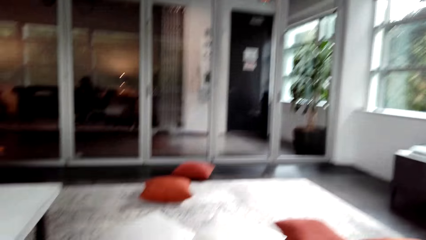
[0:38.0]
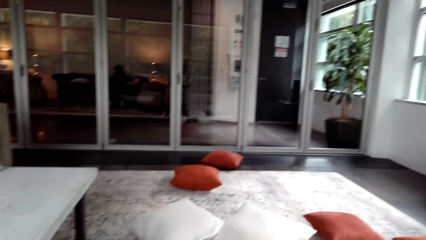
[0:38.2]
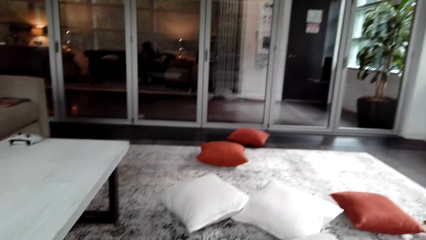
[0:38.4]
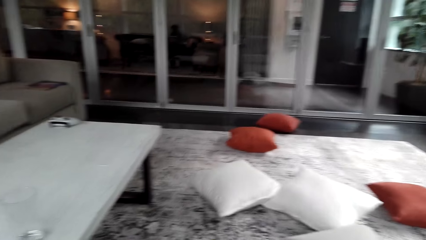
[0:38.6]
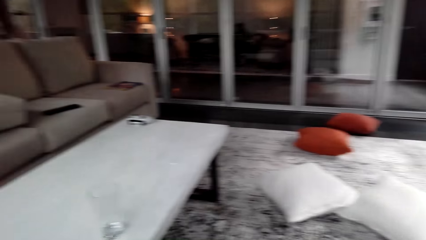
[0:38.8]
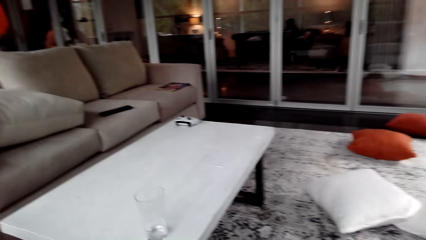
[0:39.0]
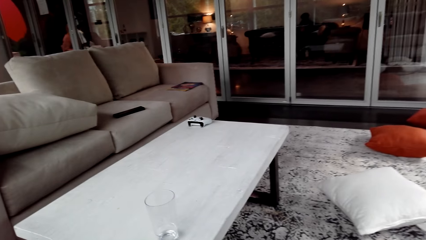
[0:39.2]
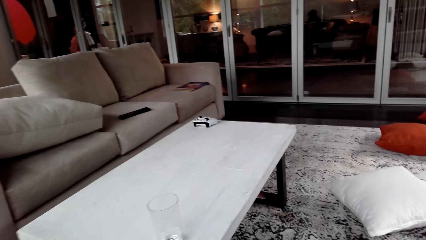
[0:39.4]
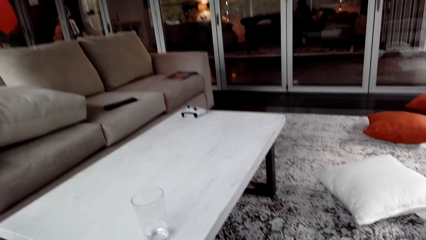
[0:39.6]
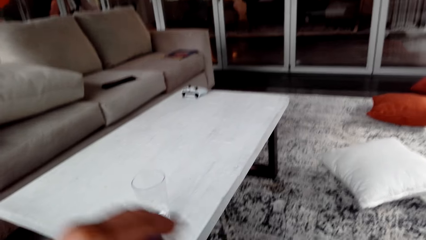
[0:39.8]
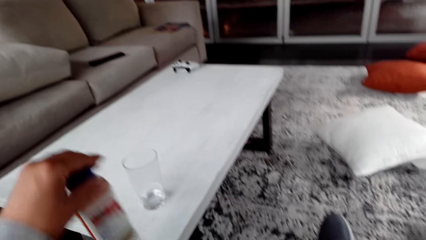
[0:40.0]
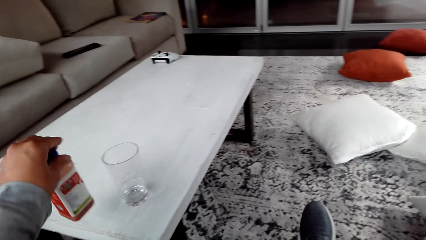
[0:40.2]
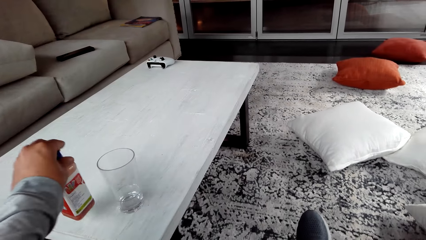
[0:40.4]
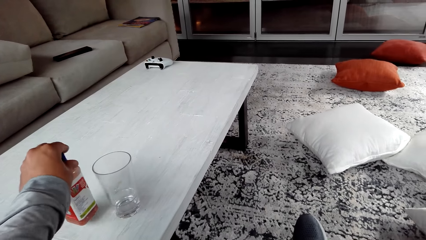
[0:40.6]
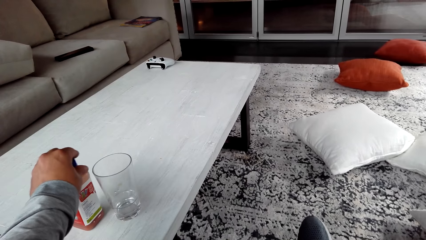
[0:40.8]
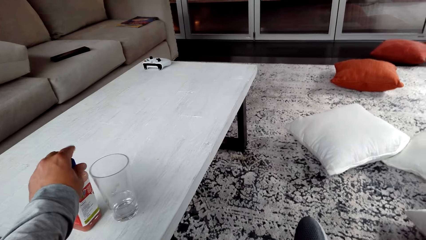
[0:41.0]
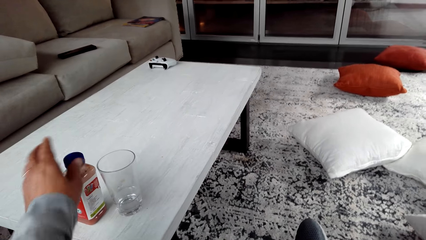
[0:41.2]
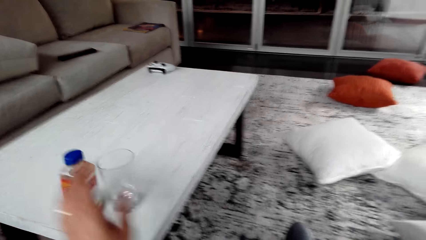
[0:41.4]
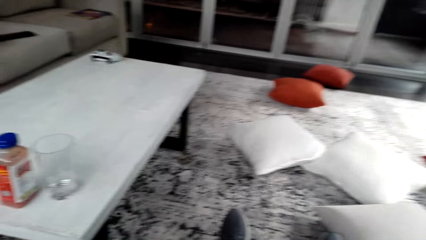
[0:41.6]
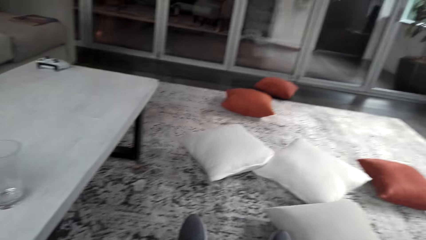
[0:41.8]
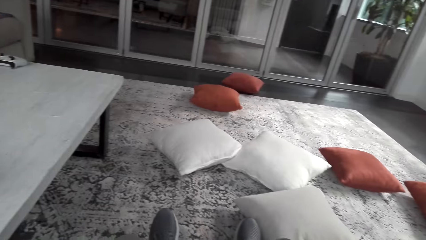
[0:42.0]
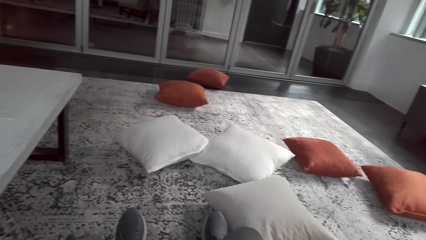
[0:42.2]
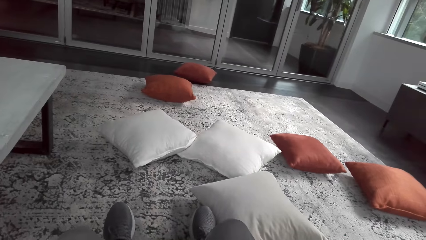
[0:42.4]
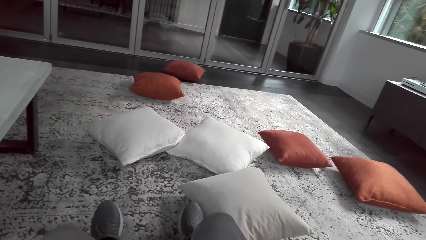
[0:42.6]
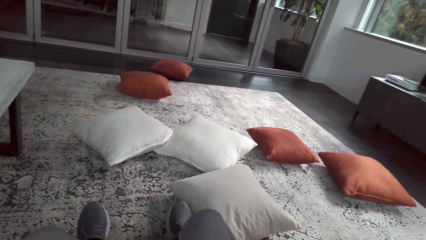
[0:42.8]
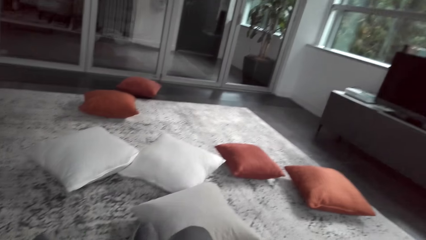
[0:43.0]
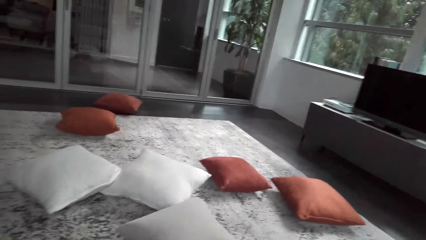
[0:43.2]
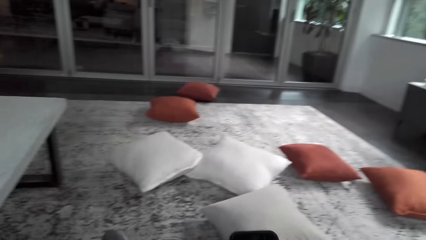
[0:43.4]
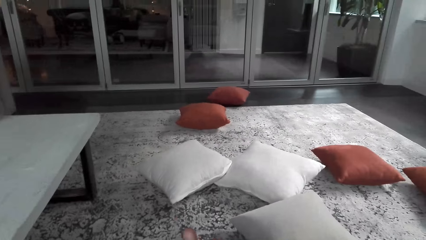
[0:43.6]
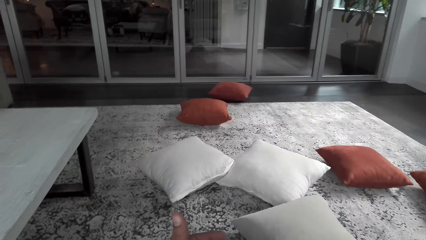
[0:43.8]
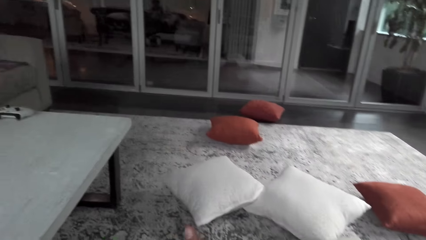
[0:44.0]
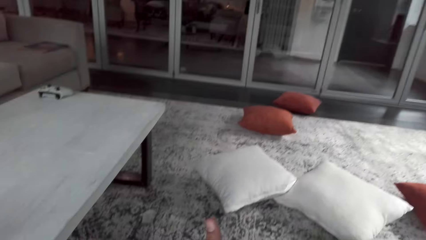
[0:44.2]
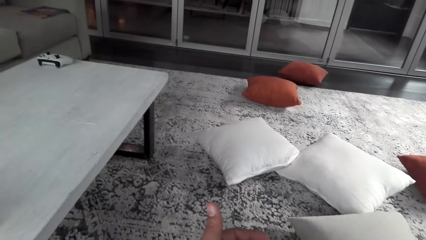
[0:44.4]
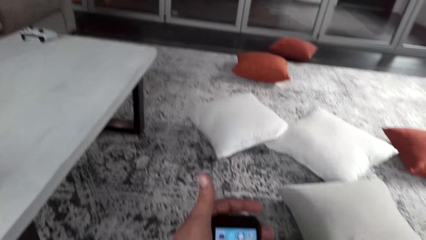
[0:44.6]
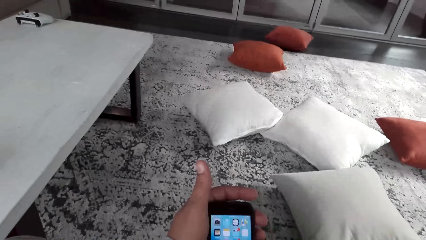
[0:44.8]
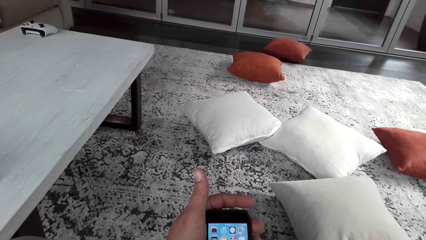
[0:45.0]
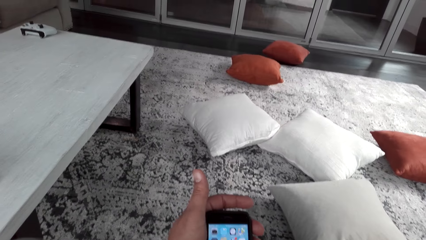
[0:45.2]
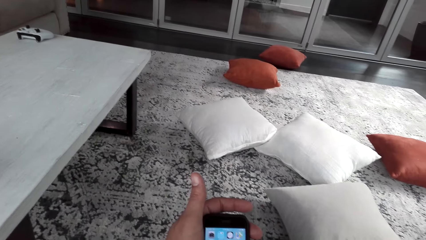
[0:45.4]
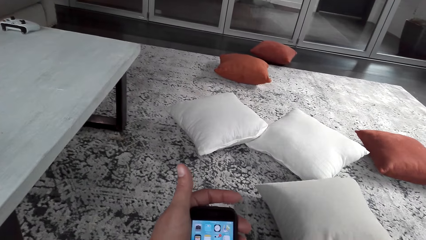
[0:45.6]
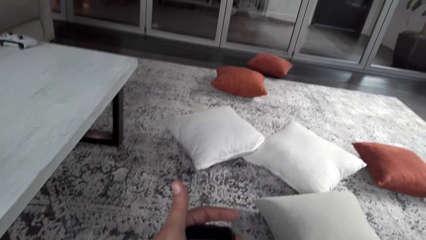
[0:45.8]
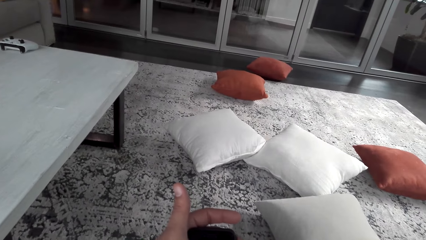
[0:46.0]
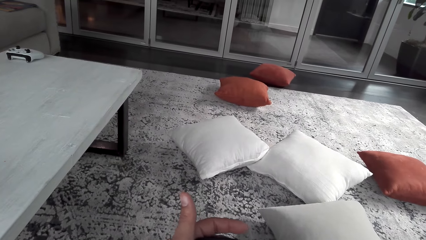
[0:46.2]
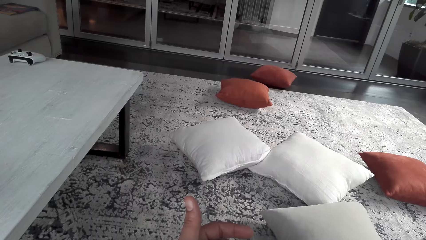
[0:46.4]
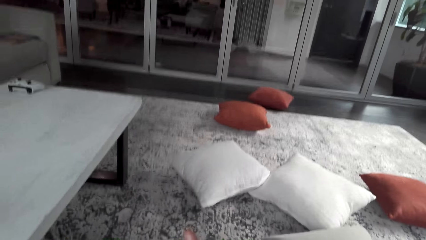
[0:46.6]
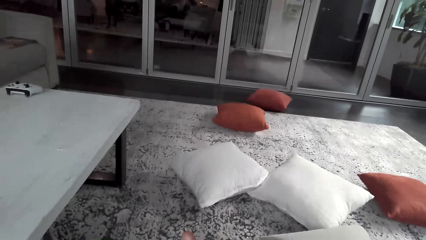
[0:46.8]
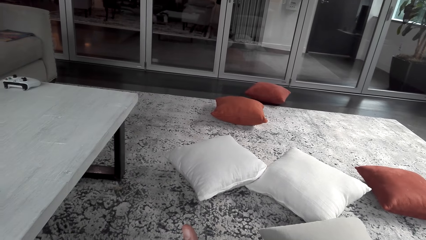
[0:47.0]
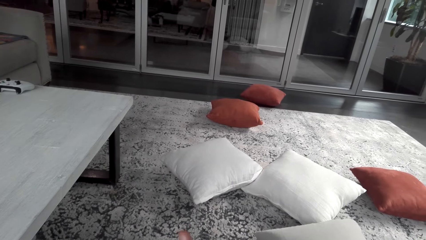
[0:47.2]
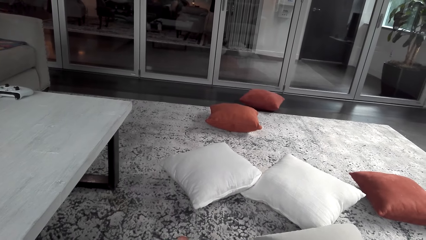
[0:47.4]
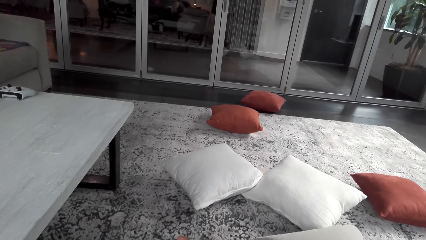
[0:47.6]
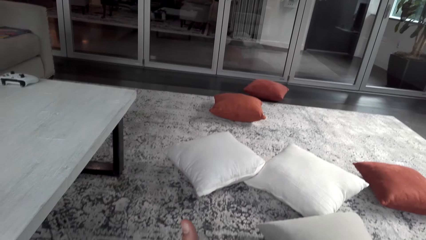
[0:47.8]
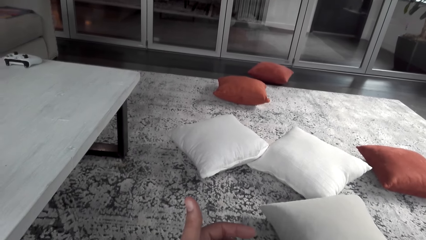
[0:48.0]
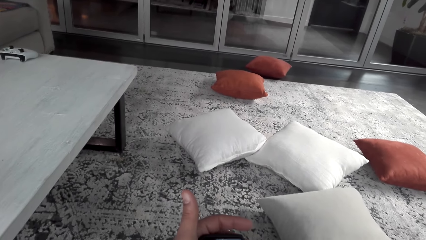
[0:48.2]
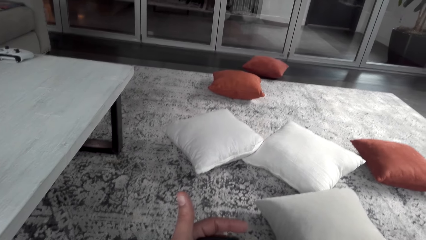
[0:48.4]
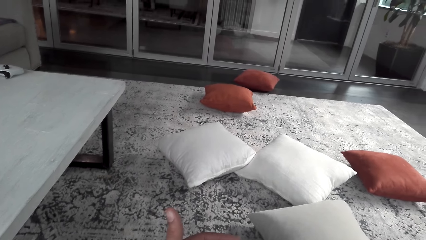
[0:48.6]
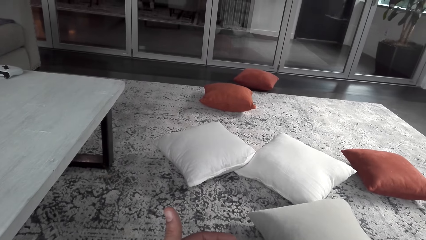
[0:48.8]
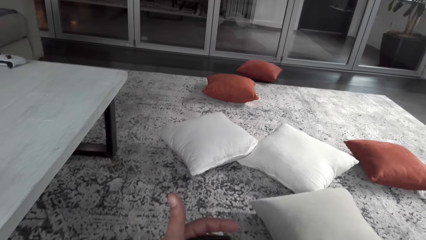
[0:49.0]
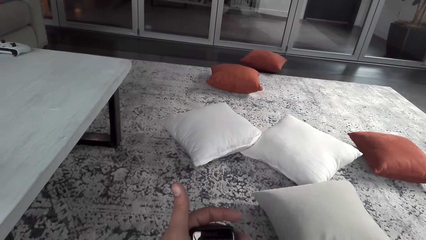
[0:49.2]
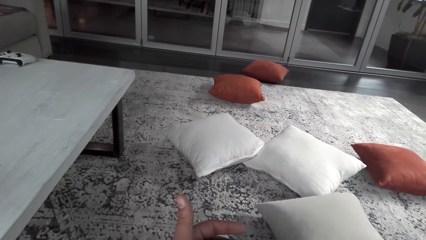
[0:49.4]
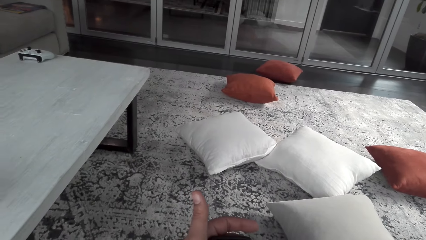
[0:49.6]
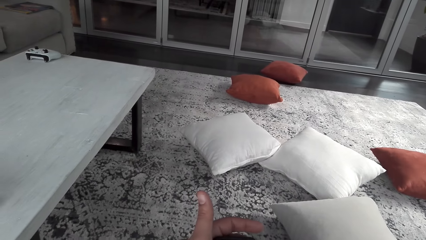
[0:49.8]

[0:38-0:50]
The camera wearer puts the bottle on the table. He looks around the room. He uses his mobile phone.

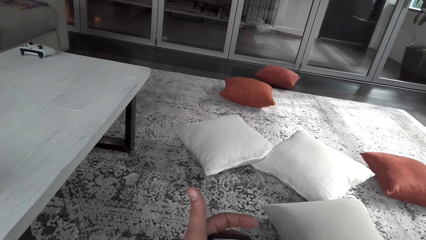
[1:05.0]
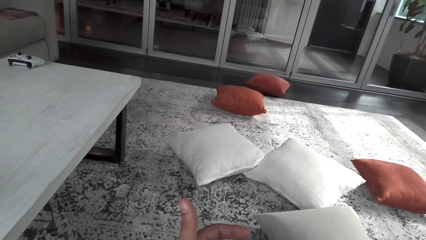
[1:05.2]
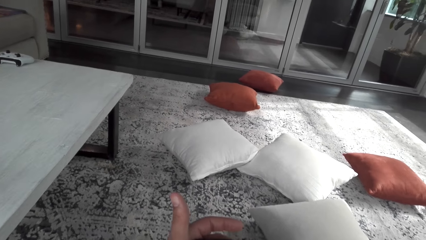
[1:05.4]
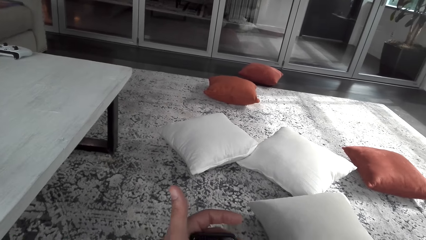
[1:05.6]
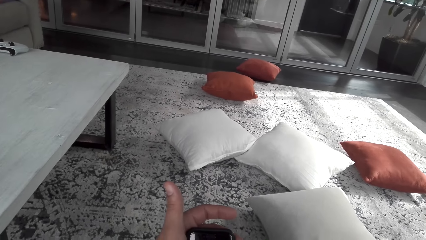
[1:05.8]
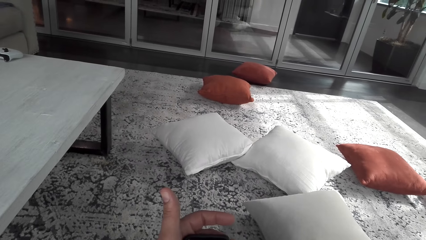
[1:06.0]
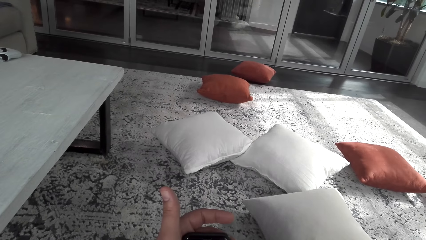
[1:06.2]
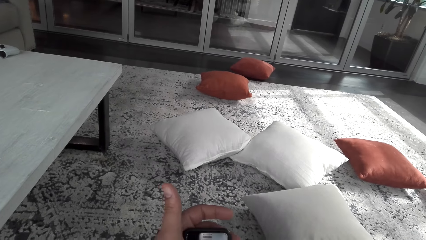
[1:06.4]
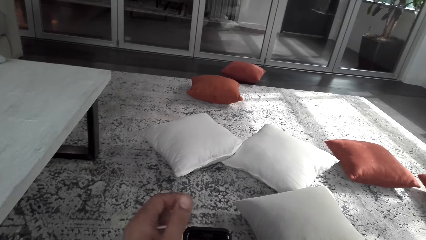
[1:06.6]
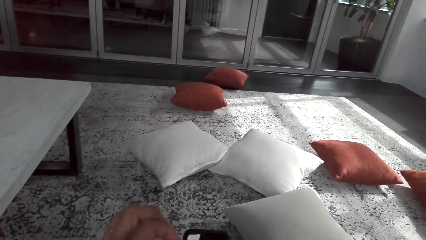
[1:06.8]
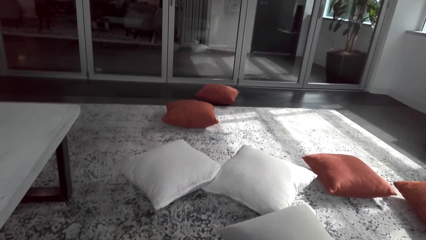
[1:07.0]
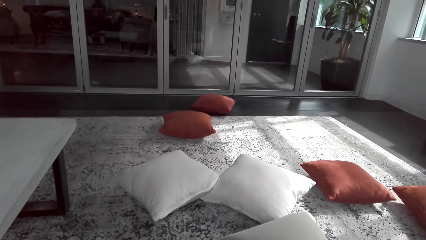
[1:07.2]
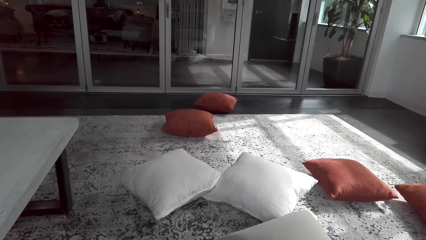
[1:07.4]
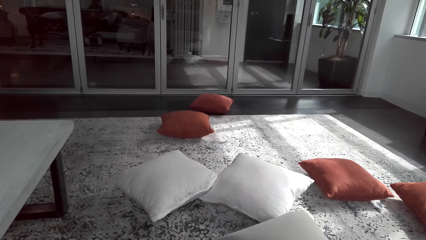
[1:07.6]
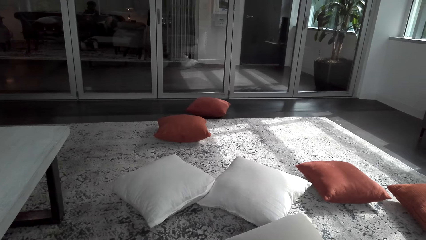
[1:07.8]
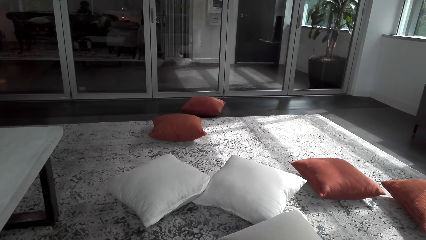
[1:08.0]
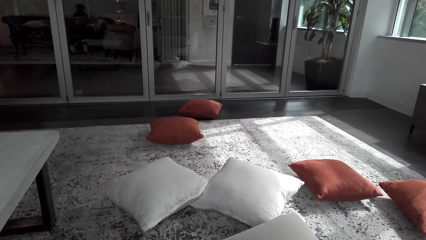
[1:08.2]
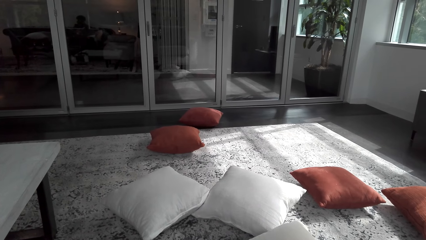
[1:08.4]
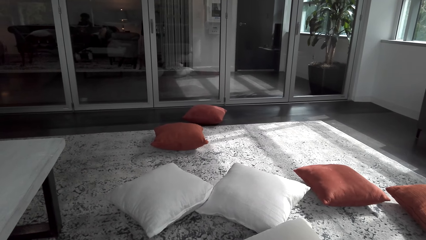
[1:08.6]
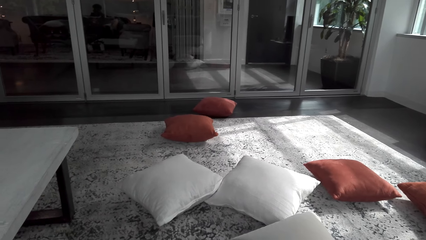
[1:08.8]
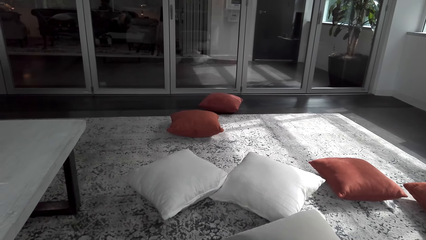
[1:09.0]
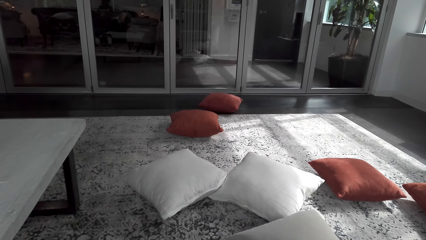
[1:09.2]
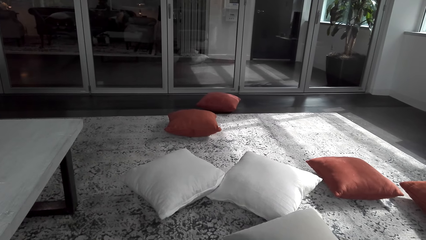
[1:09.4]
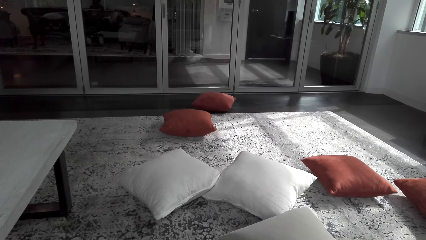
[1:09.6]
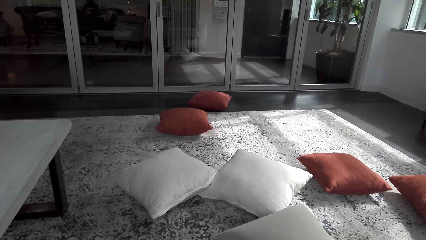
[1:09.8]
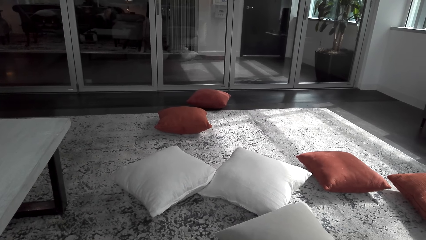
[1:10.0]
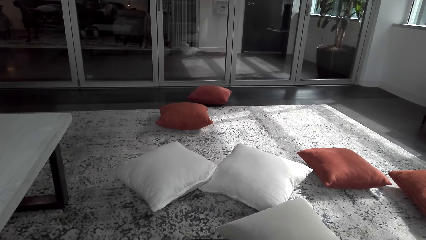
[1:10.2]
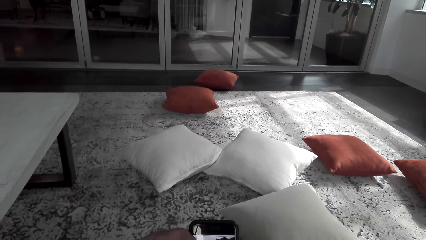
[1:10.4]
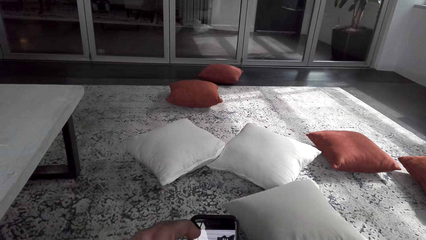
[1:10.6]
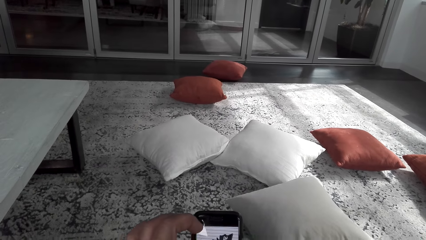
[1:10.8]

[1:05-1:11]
The camera wearer looks around the room.
